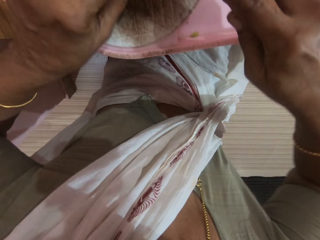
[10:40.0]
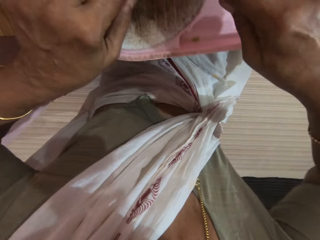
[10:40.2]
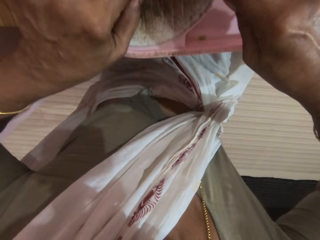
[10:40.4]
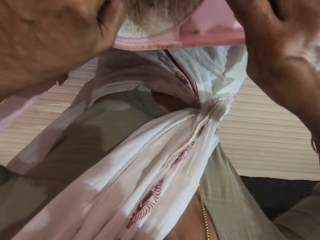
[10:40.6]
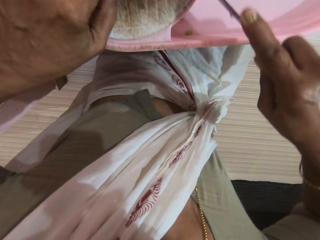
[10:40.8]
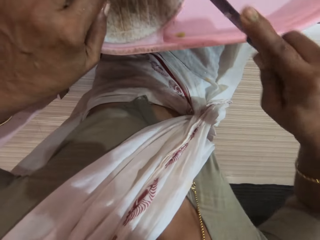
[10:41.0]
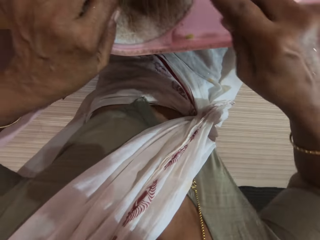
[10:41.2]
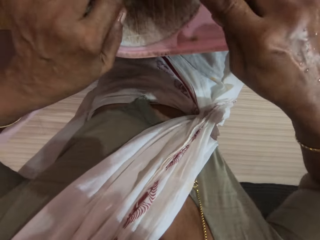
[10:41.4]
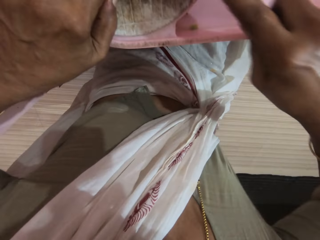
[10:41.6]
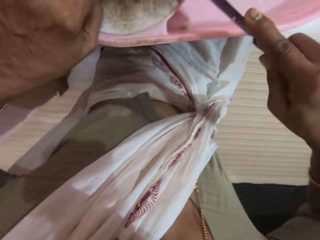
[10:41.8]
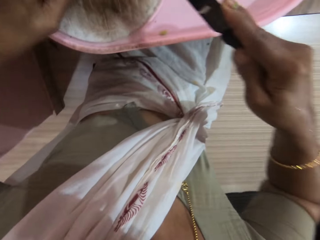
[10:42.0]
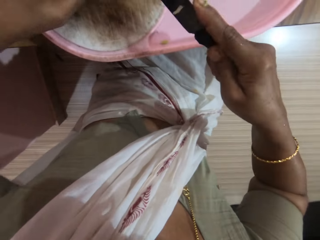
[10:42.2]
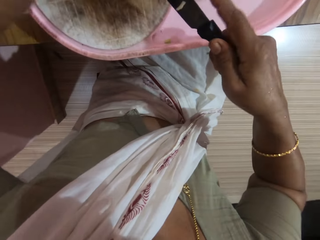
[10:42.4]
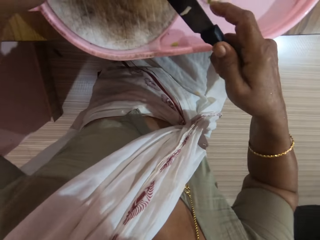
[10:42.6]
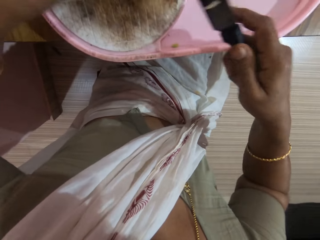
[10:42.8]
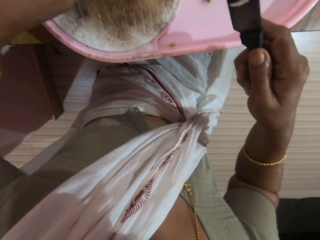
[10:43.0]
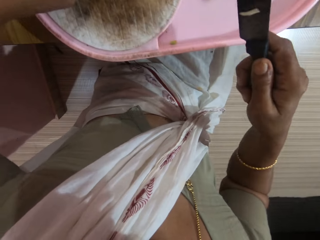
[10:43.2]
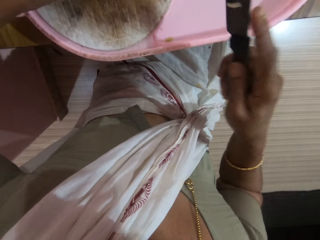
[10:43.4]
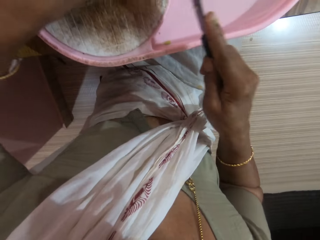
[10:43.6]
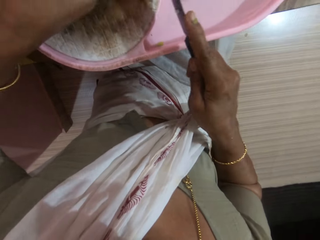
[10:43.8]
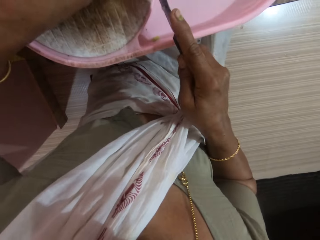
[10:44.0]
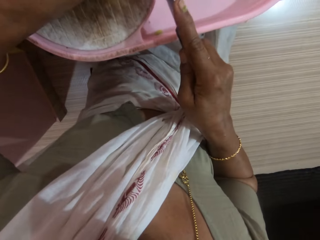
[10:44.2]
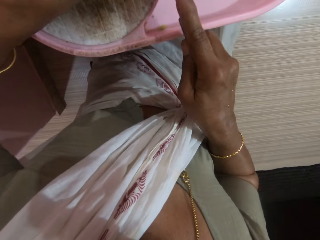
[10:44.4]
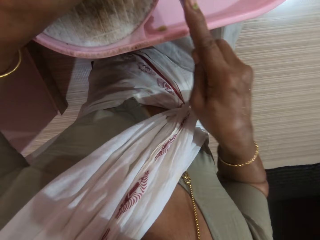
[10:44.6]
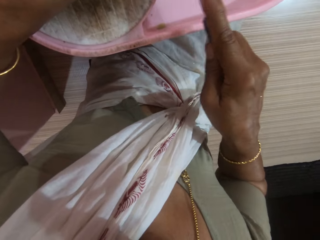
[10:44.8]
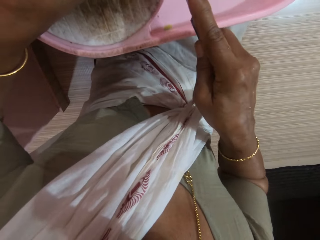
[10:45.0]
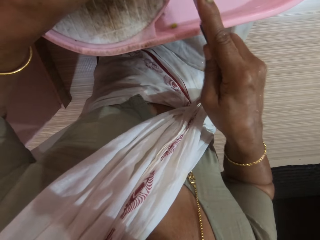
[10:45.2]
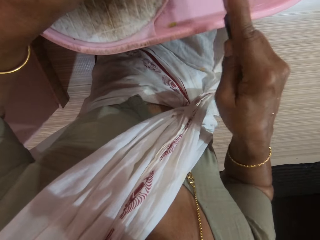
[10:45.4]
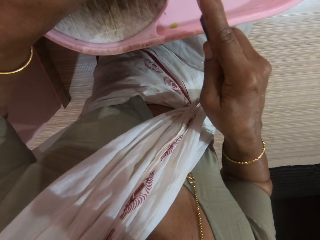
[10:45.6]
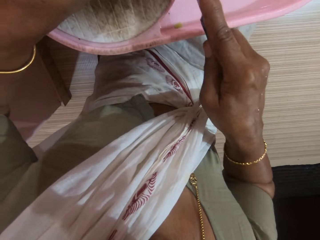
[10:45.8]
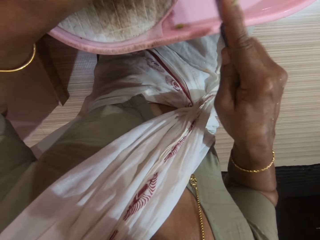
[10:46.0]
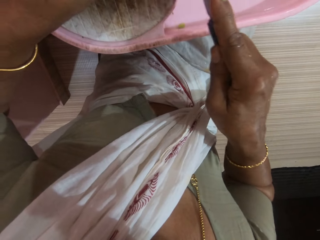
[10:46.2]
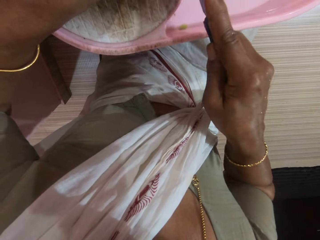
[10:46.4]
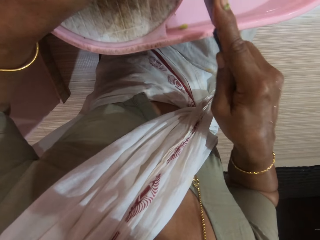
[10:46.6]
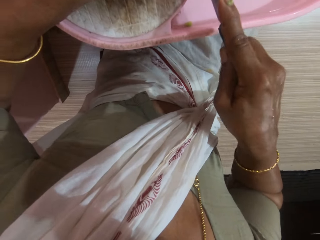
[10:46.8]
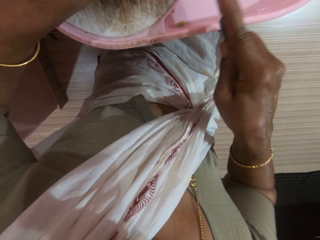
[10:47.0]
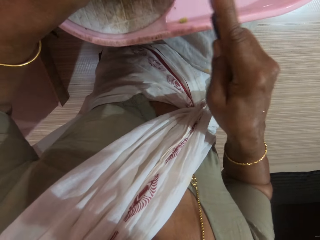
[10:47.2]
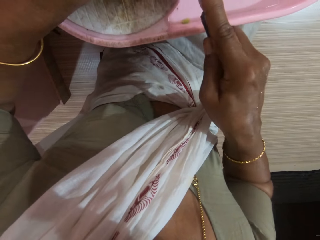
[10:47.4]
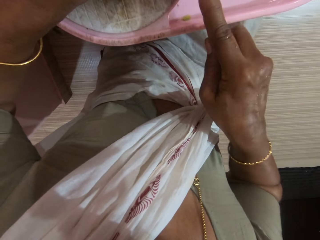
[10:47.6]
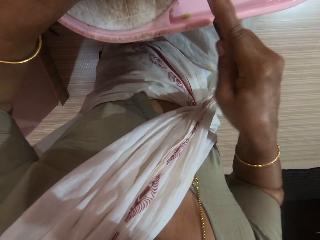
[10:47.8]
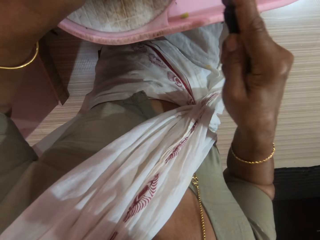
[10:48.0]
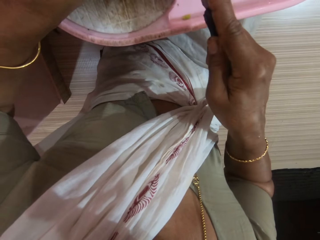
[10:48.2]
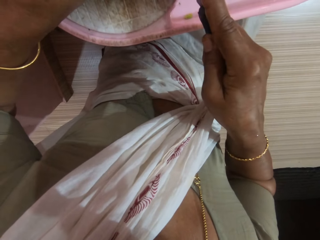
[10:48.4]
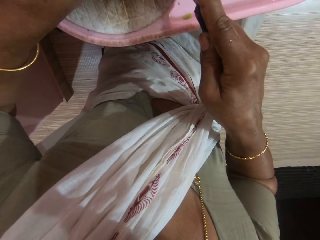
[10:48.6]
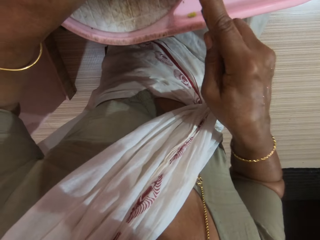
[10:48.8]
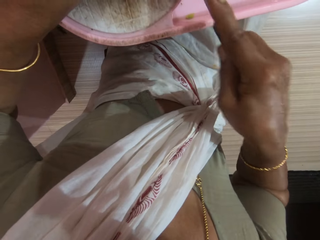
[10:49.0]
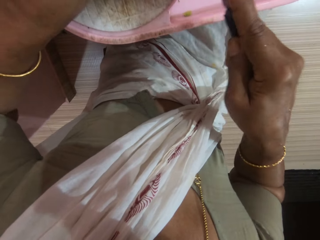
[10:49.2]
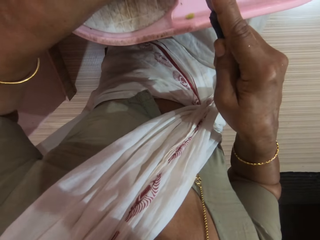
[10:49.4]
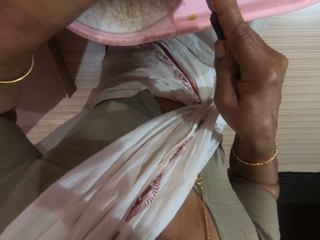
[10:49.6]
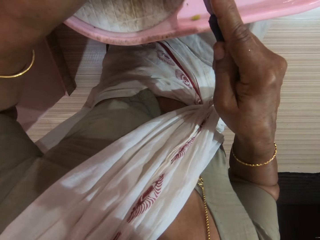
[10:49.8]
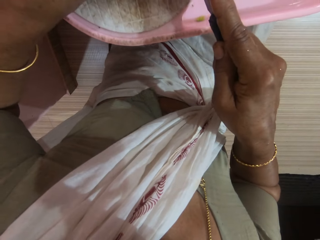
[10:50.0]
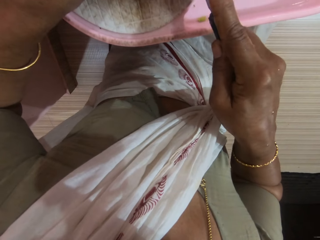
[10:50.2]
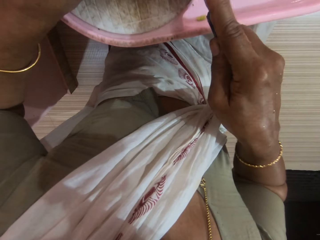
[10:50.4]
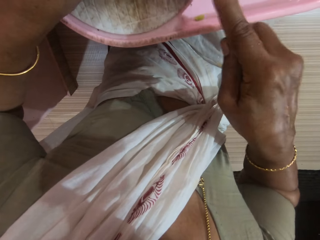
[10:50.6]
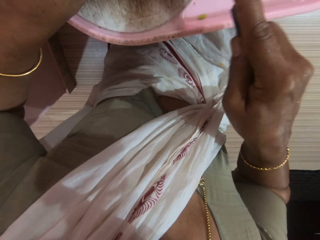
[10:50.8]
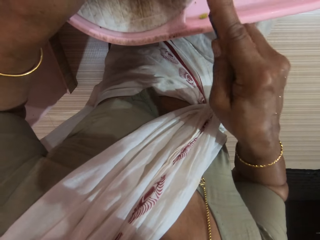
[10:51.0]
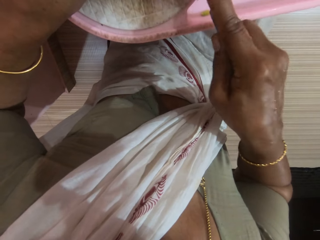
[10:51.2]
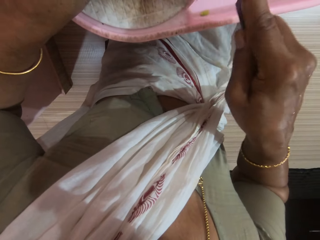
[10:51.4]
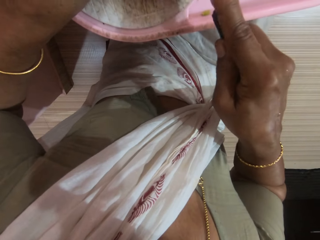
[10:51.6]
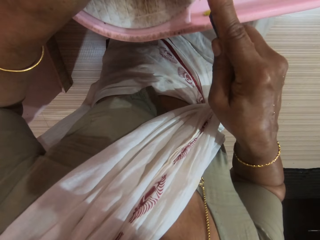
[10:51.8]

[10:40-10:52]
The camera wearer chops the vegetable on the chopping board. She places the peeled cucumber on the chopping board with her left hand. She speaks to someone. She chops the vegetable on the chopping board.

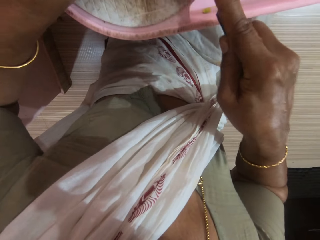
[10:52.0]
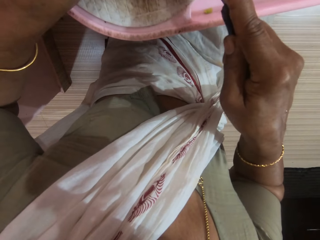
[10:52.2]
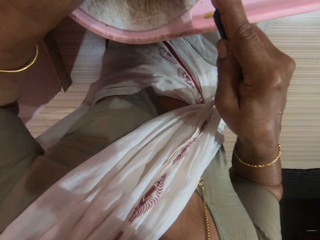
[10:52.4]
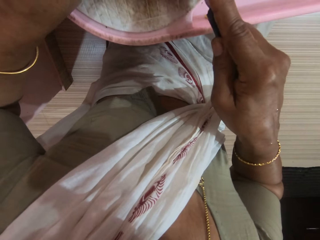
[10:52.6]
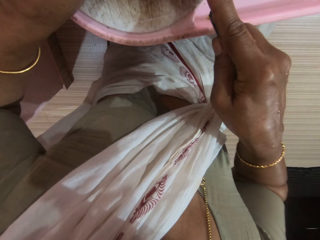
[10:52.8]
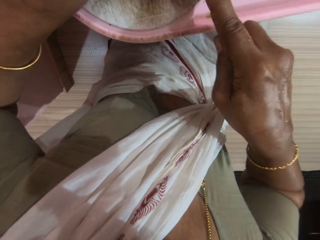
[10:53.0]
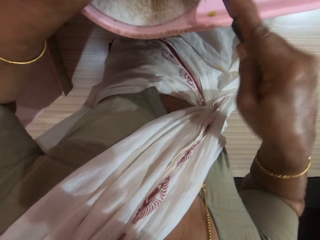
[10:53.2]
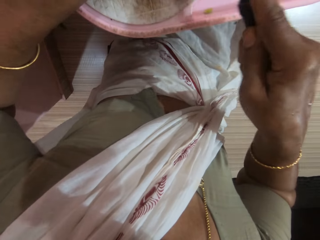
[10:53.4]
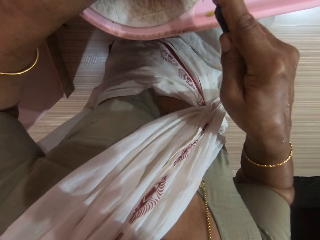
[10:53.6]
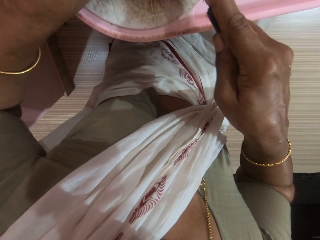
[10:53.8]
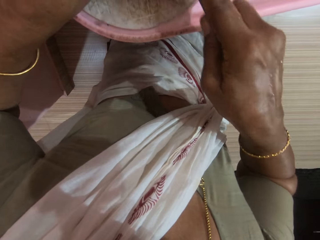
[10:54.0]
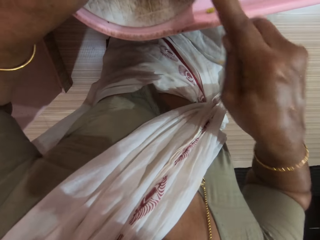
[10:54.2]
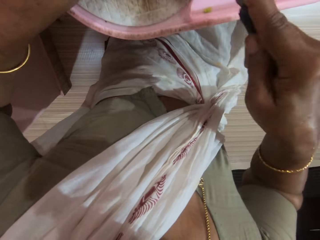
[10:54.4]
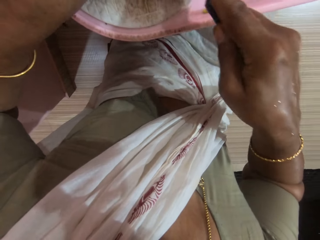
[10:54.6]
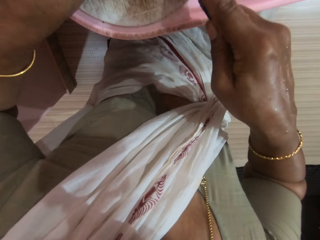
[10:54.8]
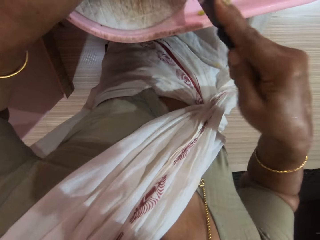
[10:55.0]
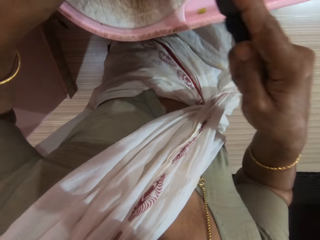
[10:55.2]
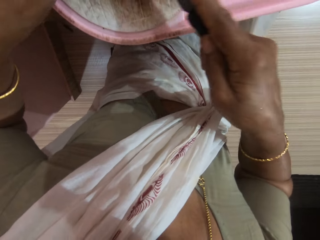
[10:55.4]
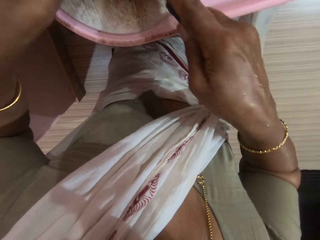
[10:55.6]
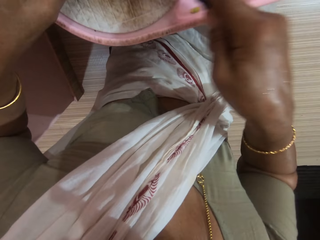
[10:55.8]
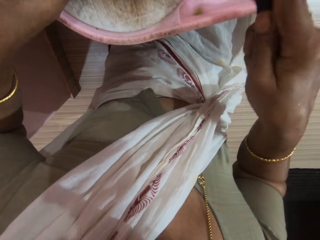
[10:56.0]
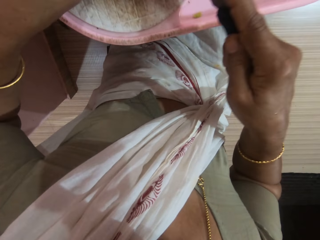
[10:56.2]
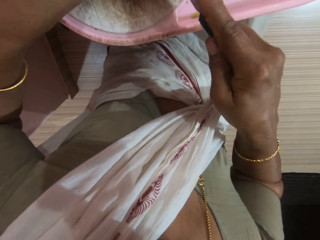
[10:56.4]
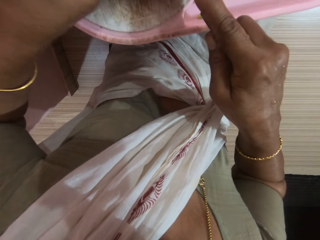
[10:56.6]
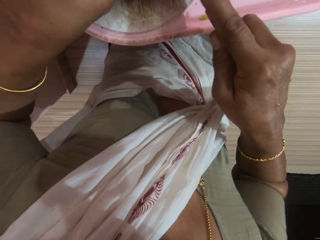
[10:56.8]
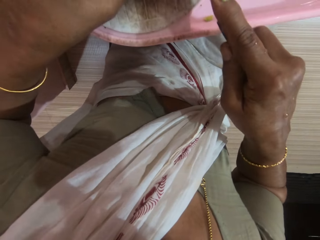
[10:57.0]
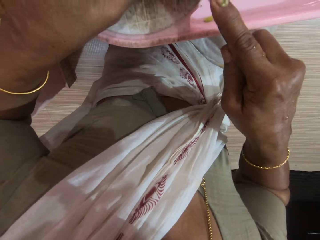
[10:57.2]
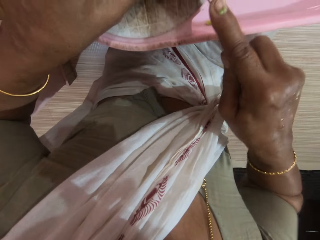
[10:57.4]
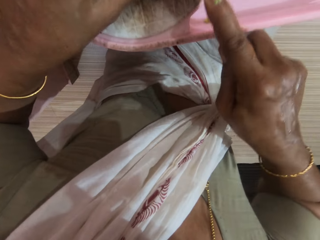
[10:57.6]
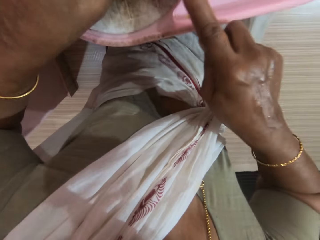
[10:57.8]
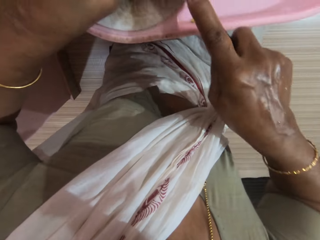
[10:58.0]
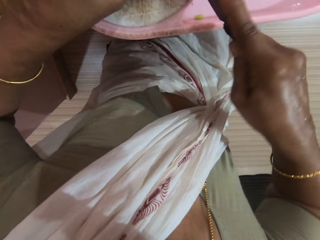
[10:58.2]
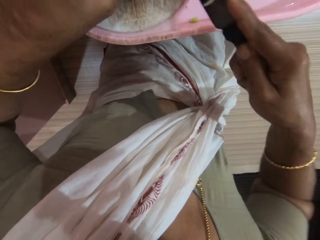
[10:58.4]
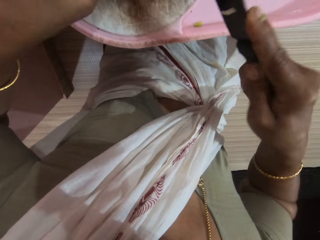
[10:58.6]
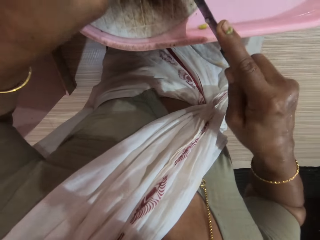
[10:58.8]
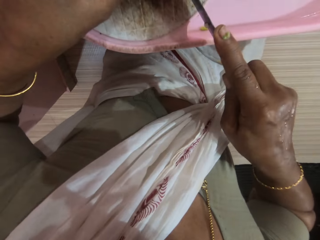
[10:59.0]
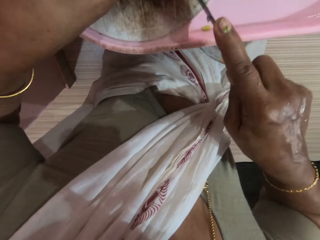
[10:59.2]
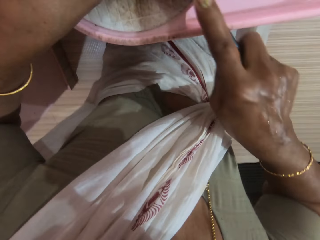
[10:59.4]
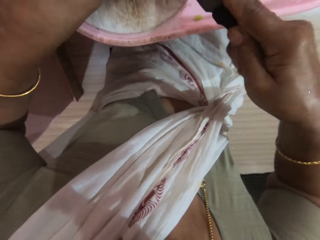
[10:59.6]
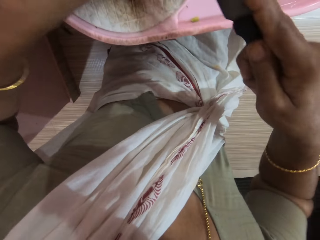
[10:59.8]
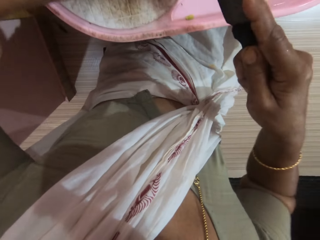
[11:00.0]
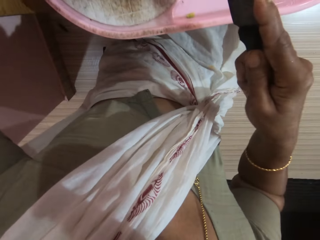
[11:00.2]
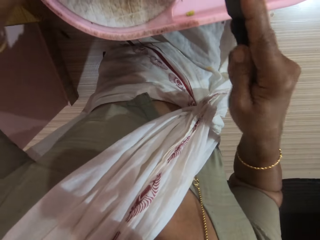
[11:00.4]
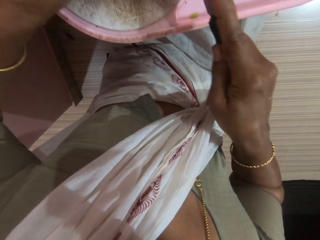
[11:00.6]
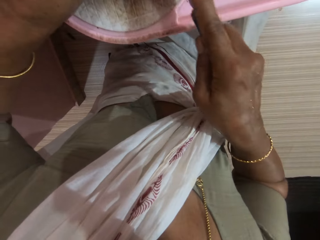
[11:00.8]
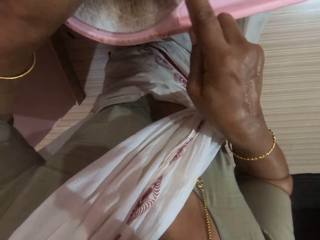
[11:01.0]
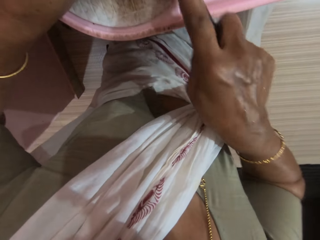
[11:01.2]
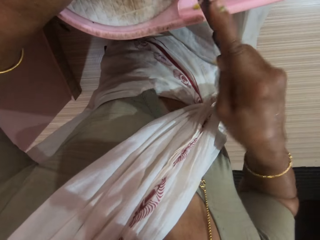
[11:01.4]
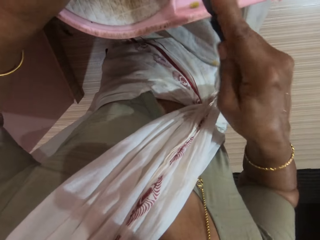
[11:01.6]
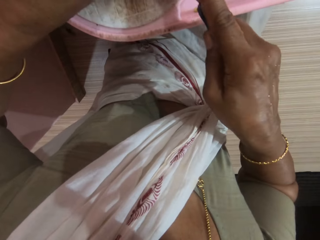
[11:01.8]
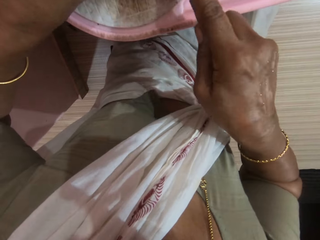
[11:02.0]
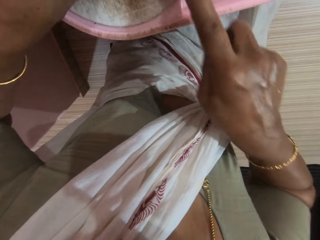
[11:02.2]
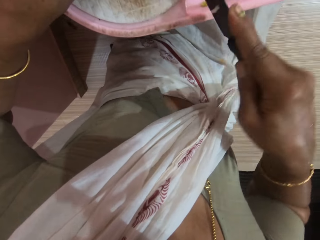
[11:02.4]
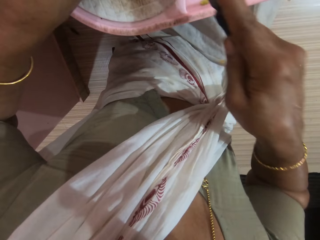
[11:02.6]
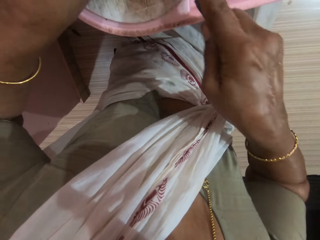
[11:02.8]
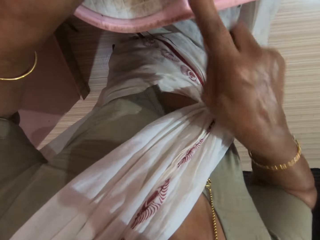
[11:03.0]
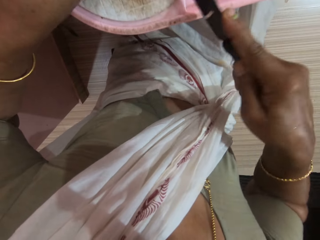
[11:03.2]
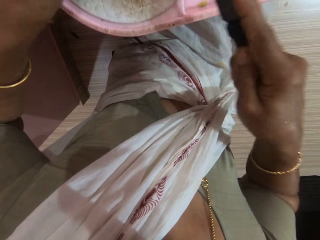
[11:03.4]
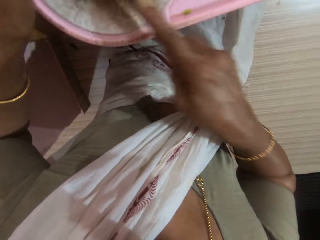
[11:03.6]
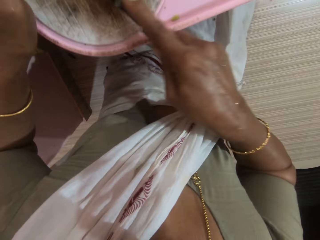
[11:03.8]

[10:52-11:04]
The camera wearer scrapes vegetables into the board plate. They chop the vegetable on the chopping board.
